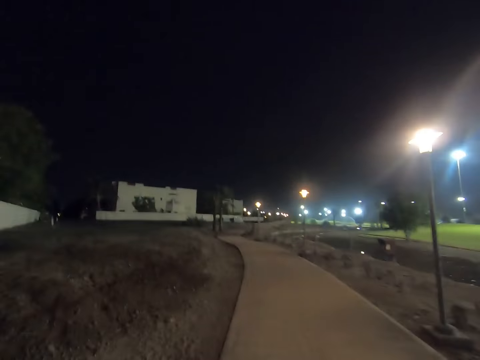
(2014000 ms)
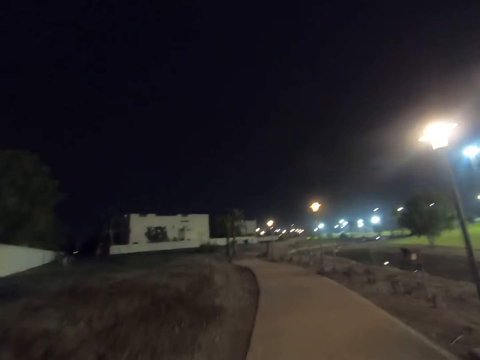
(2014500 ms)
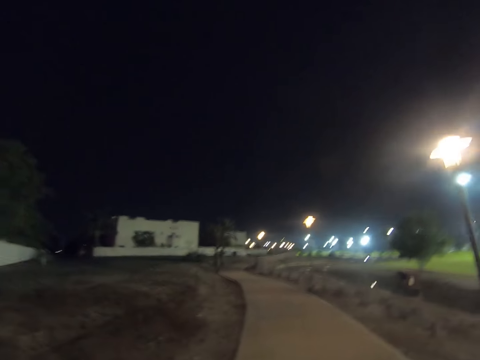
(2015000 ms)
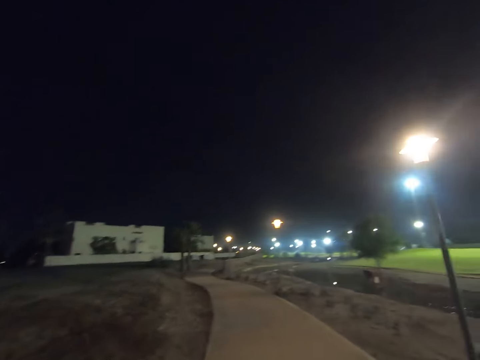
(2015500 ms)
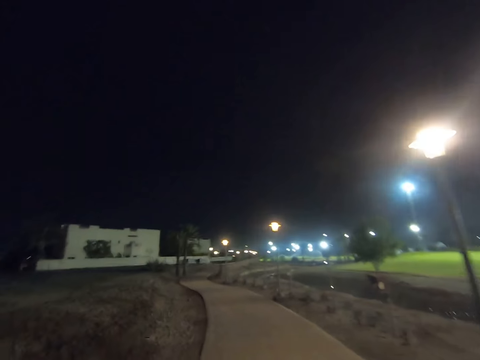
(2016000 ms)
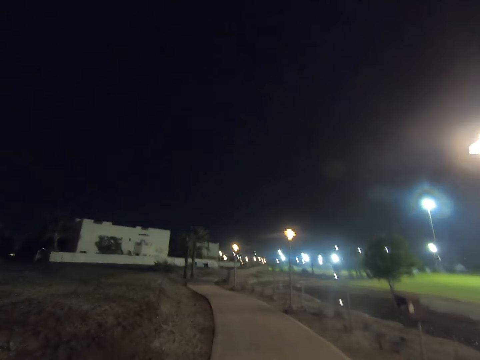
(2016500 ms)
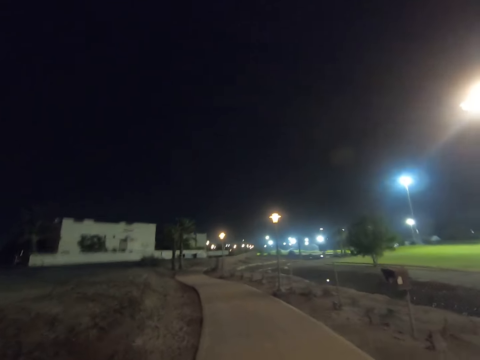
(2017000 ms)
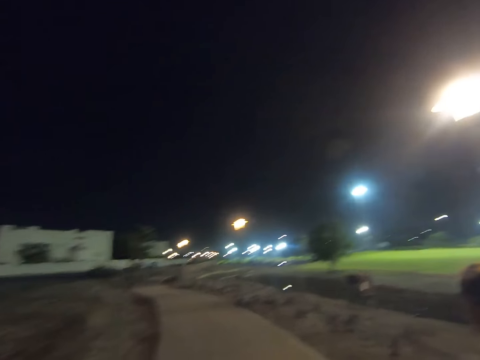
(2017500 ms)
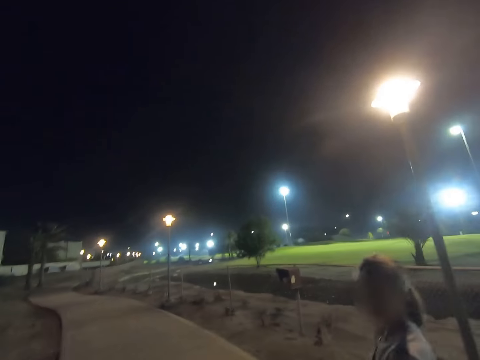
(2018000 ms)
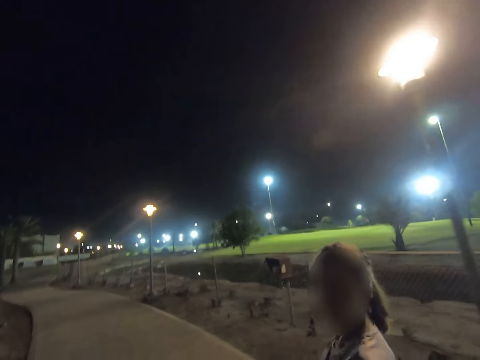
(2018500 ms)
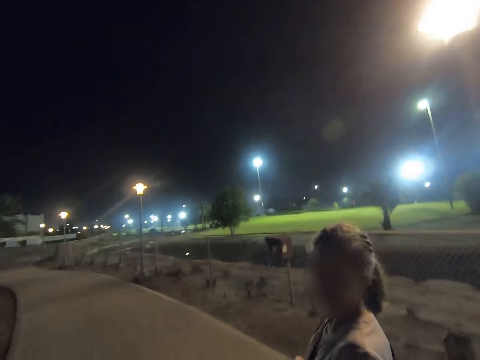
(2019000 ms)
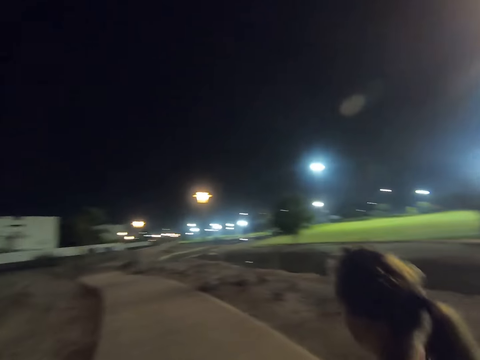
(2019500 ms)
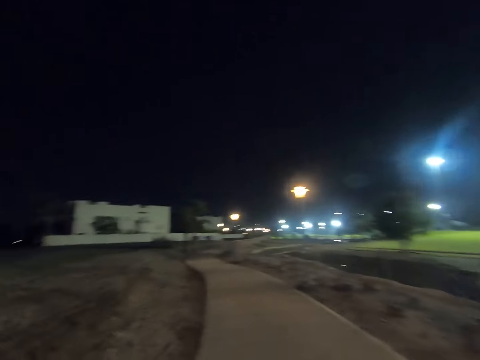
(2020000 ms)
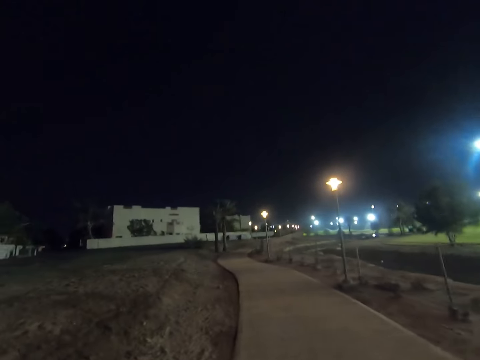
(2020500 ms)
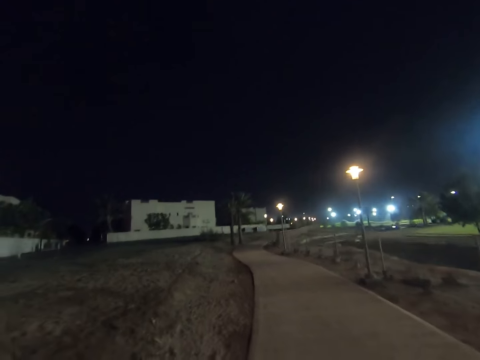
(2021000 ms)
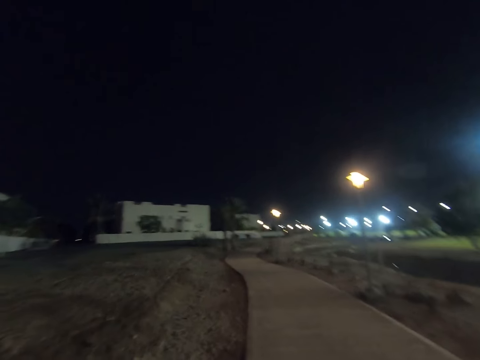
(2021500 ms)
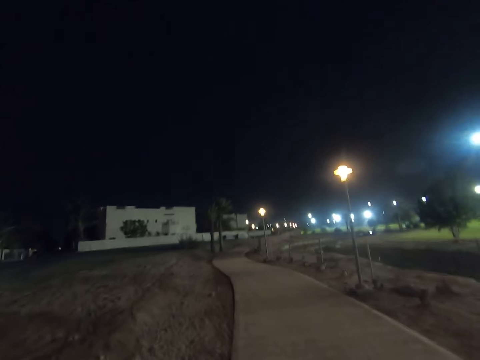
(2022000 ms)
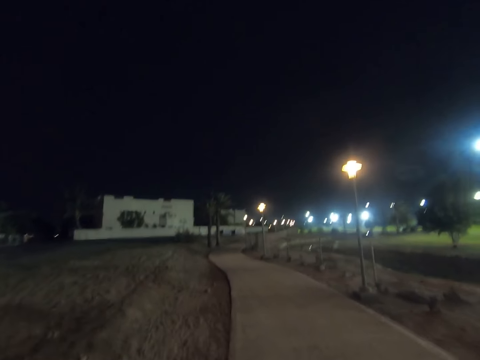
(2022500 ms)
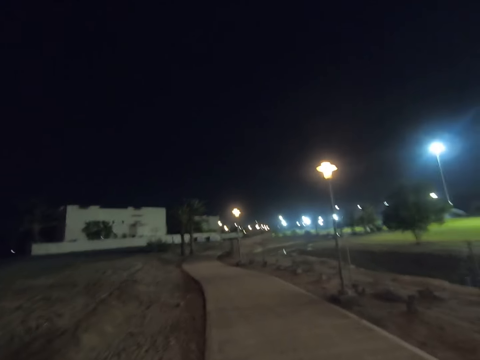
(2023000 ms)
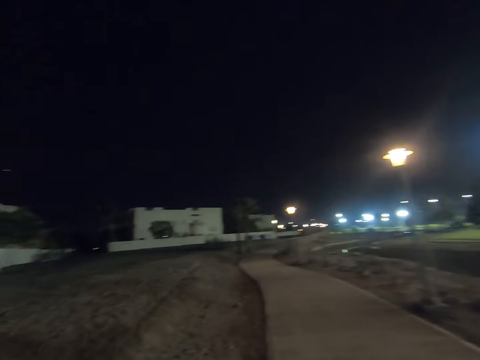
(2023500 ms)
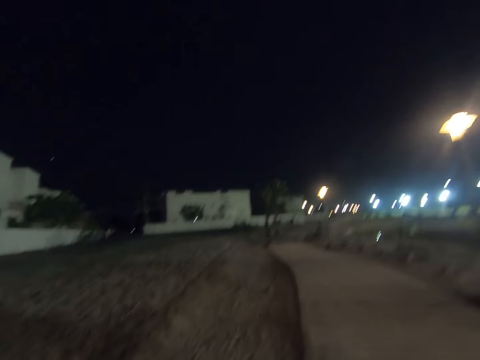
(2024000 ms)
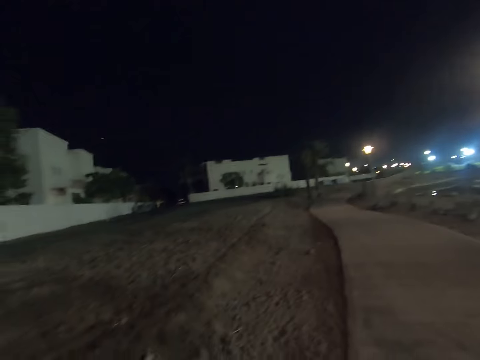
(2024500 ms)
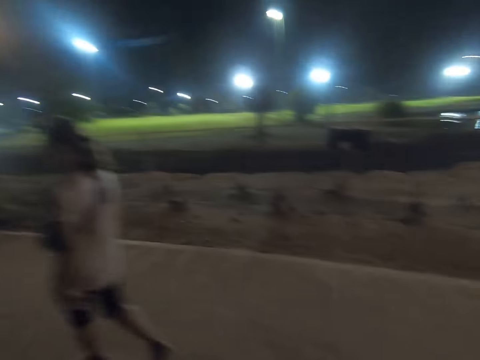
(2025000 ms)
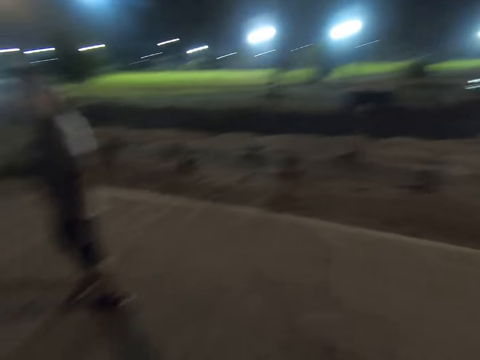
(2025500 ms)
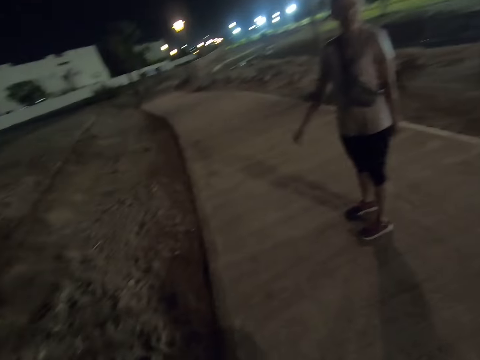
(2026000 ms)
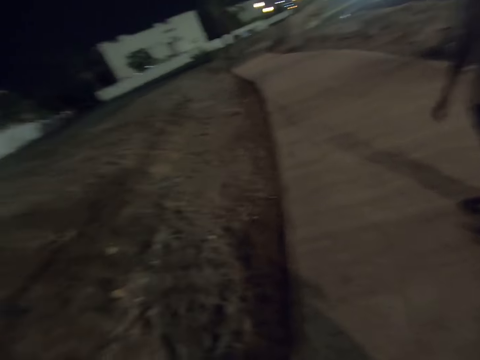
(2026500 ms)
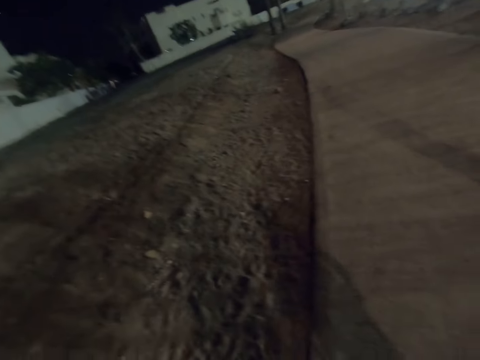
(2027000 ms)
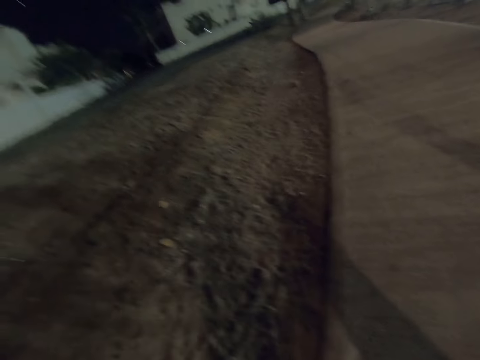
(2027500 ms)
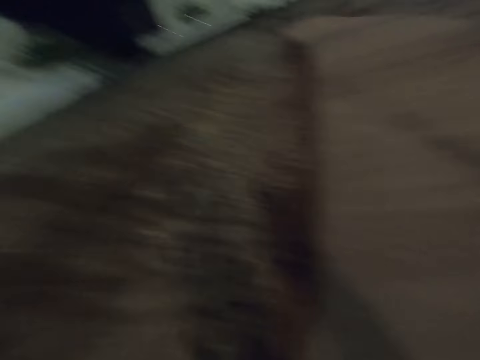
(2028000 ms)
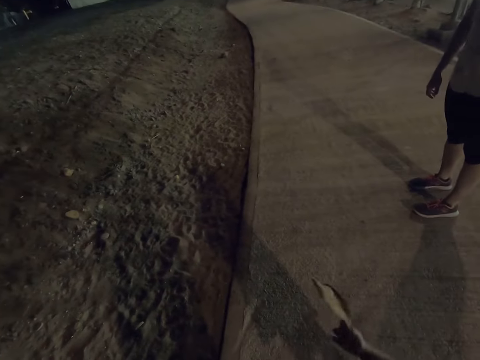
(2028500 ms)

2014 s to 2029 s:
A woman walks around. The camera wearer walks around. The woman walks around. The woman and a child stop. The camera wearer stops. The child holds leaves.

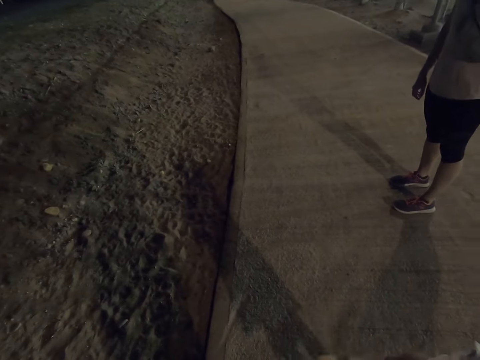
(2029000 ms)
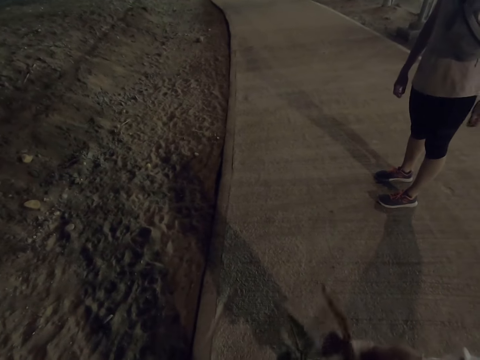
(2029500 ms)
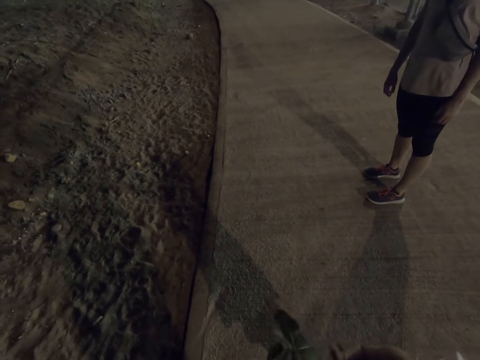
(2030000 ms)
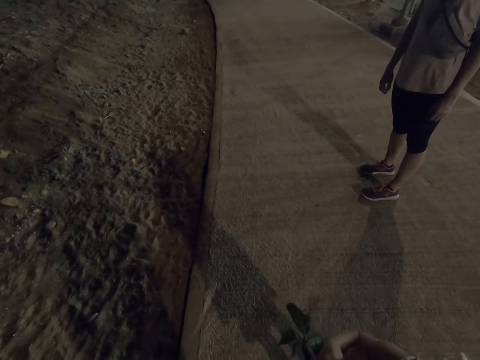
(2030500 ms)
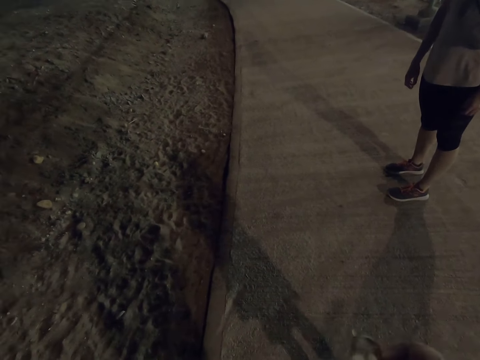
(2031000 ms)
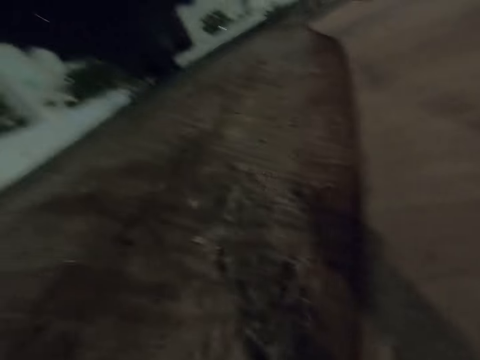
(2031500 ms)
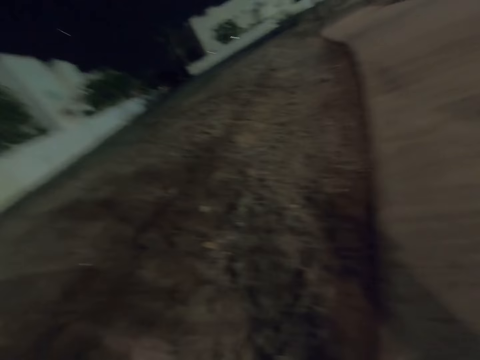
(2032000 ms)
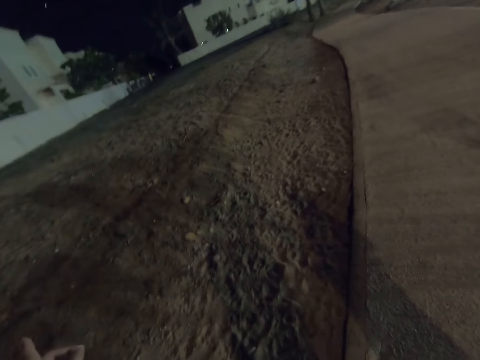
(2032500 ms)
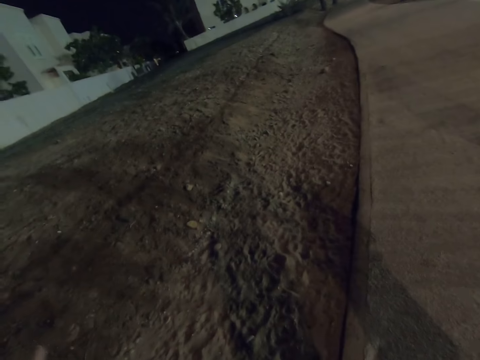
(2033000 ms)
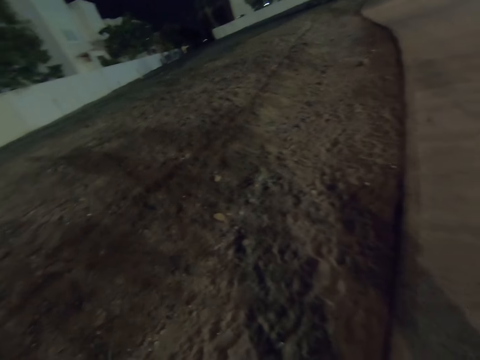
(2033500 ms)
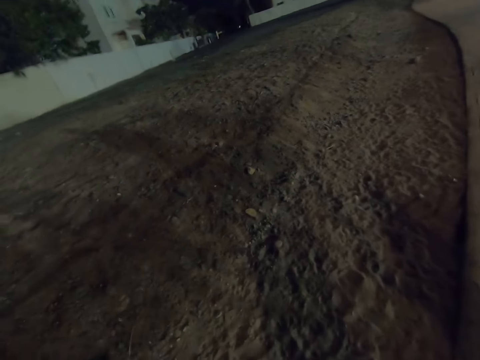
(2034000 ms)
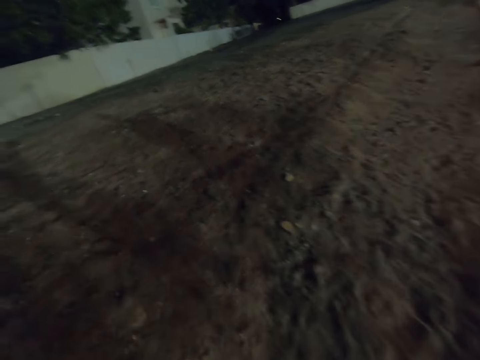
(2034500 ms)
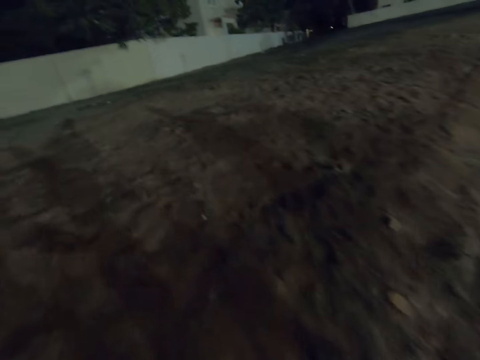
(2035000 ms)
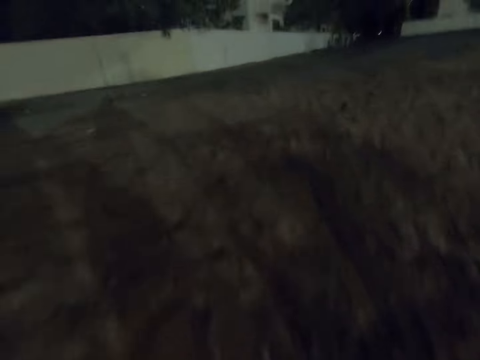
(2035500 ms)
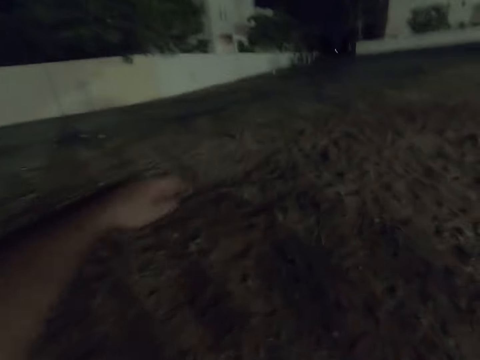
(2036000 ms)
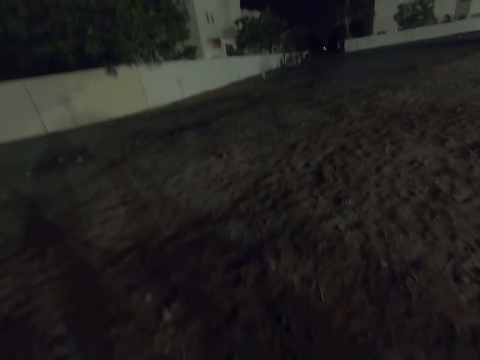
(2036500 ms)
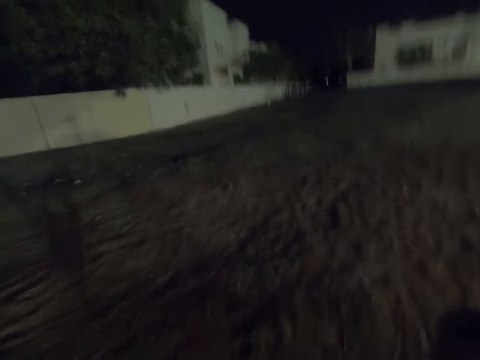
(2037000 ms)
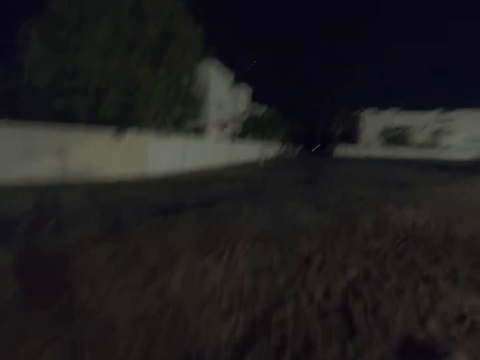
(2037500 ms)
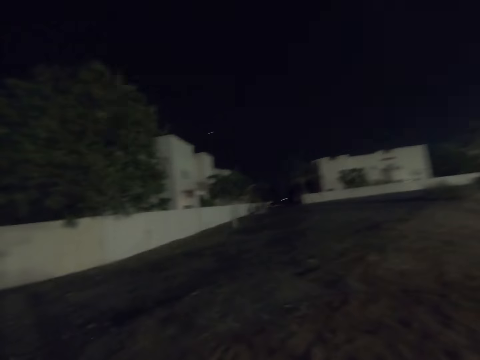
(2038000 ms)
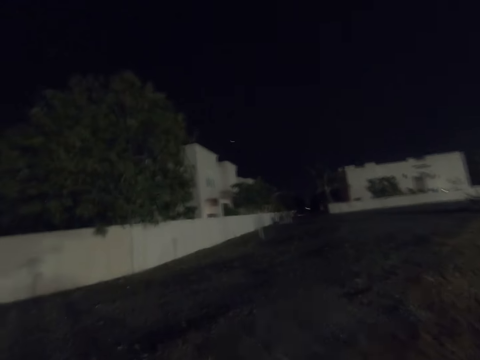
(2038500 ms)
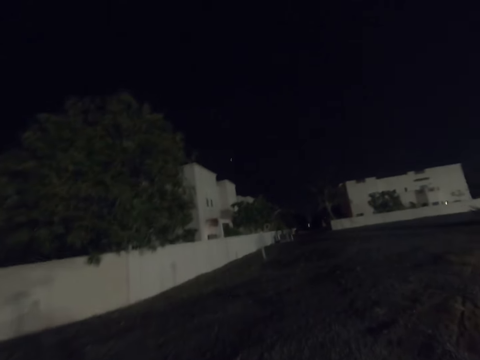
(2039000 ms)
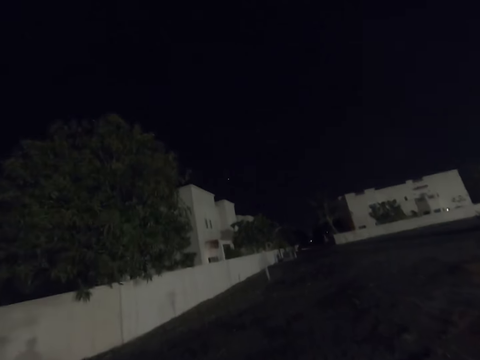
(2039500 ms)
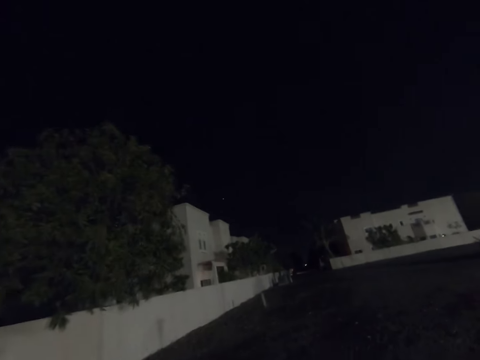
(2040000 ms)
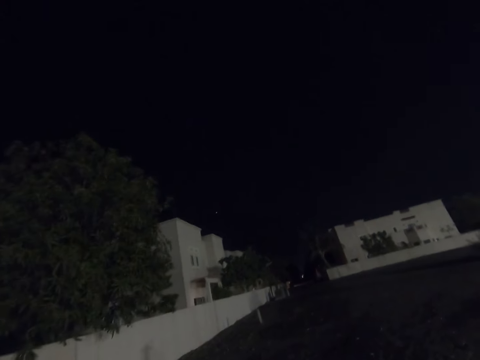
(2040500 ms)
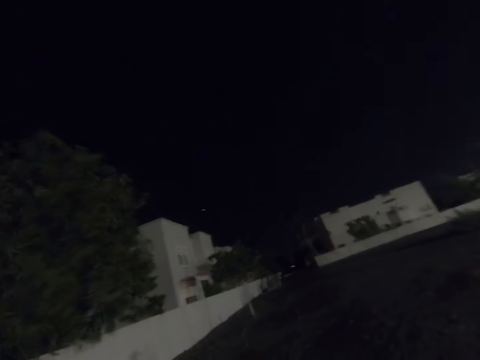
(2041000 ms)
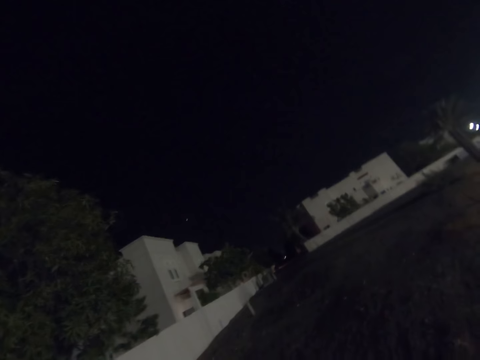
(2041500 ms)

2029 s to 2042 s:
The camera wearer crosses over to the land on the left side of the walkway. They look around. They walk on the land. They walk on the land with a woman and a child.
